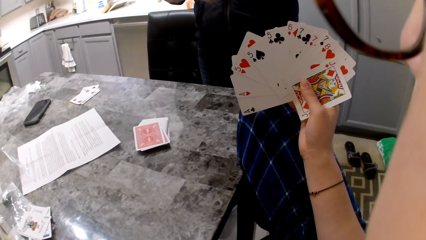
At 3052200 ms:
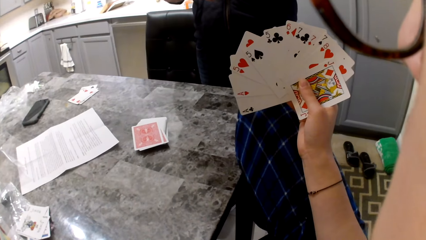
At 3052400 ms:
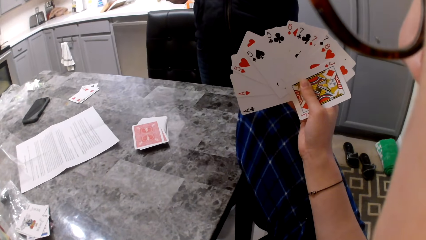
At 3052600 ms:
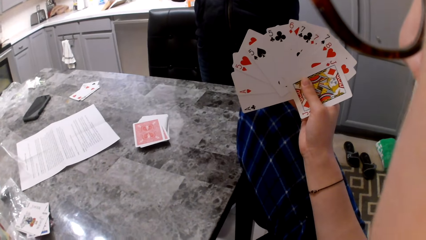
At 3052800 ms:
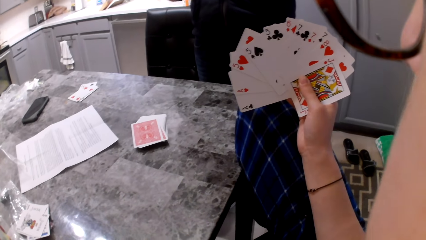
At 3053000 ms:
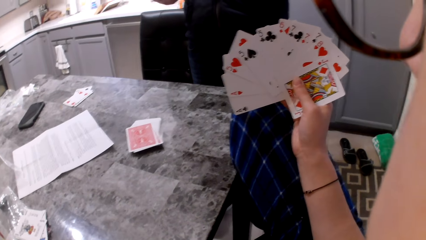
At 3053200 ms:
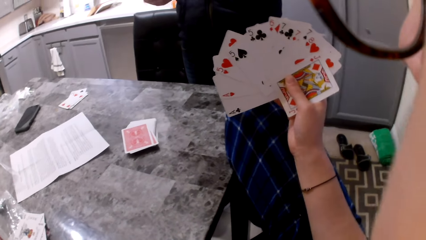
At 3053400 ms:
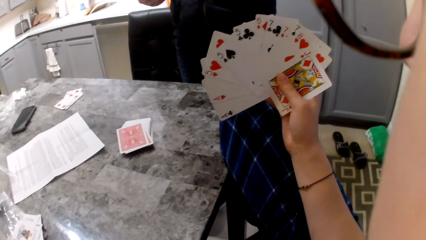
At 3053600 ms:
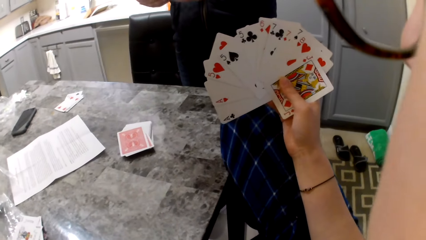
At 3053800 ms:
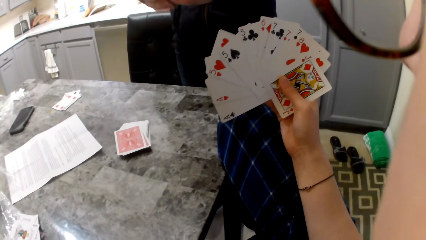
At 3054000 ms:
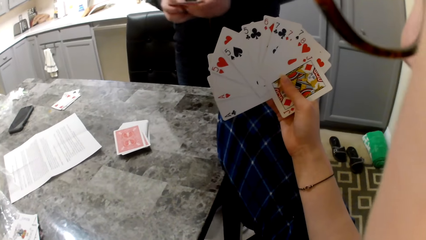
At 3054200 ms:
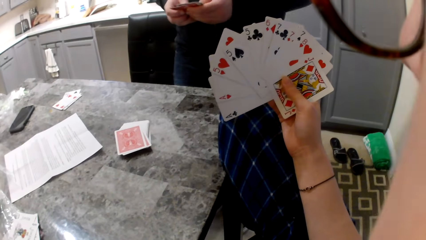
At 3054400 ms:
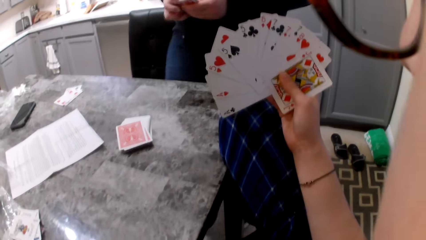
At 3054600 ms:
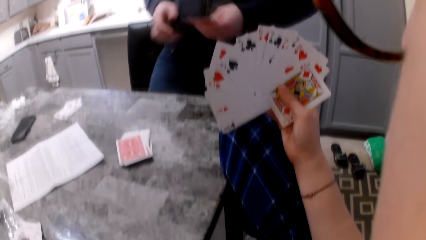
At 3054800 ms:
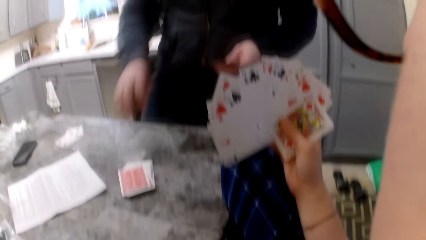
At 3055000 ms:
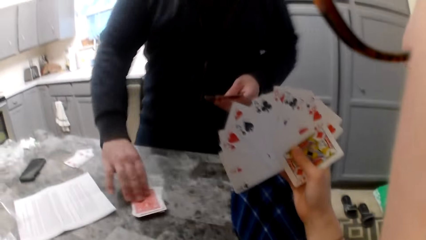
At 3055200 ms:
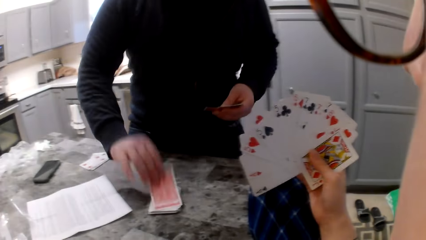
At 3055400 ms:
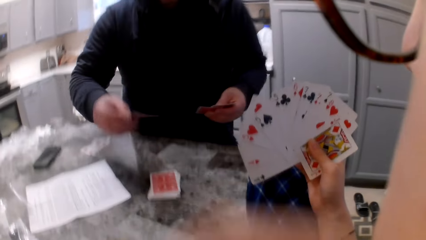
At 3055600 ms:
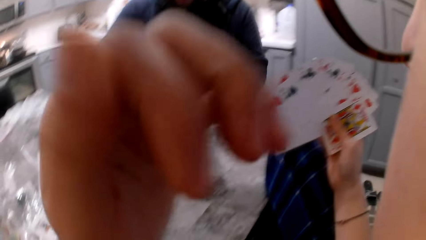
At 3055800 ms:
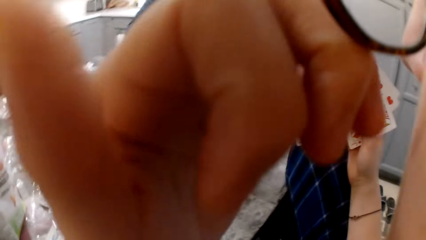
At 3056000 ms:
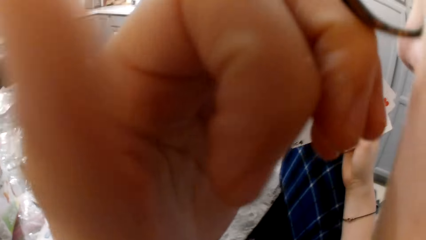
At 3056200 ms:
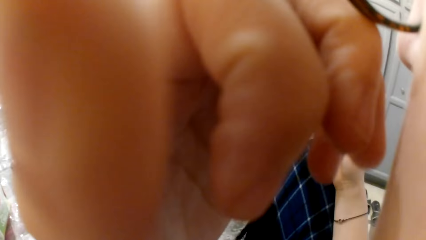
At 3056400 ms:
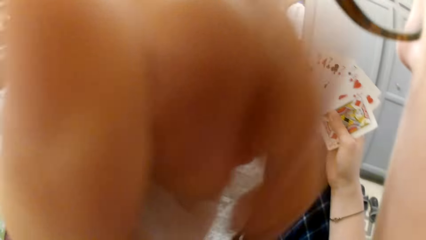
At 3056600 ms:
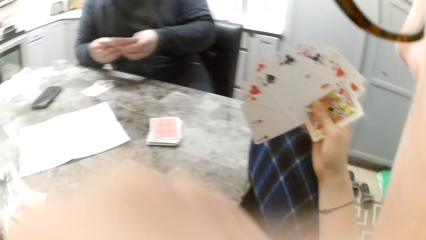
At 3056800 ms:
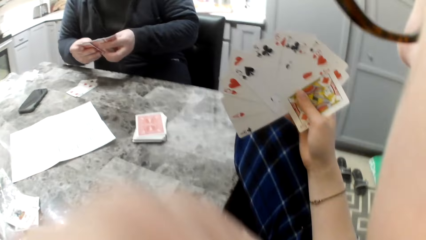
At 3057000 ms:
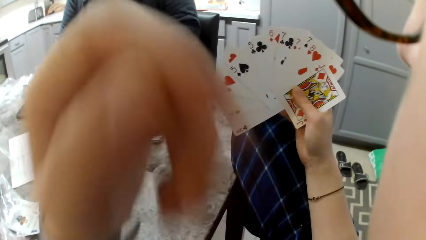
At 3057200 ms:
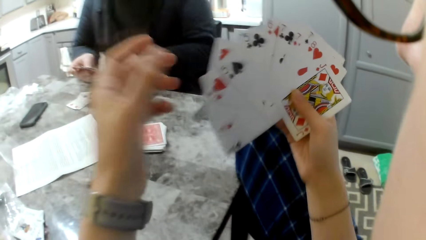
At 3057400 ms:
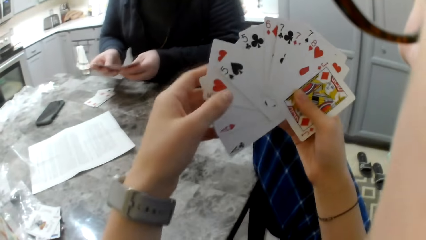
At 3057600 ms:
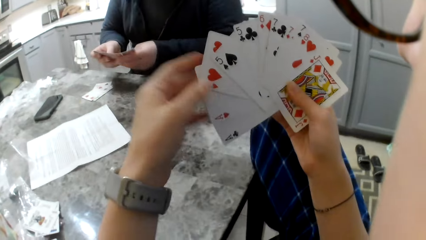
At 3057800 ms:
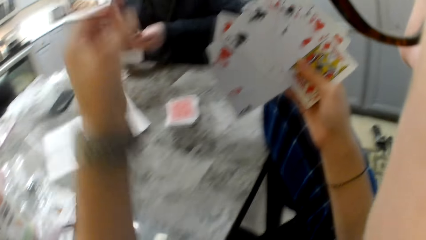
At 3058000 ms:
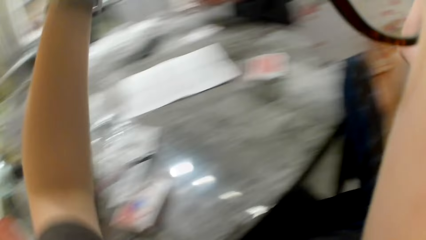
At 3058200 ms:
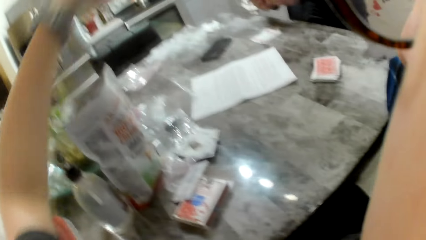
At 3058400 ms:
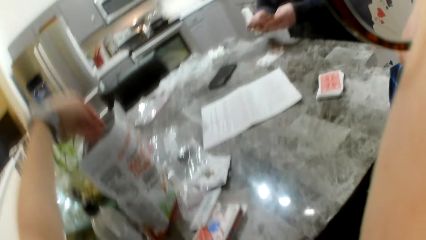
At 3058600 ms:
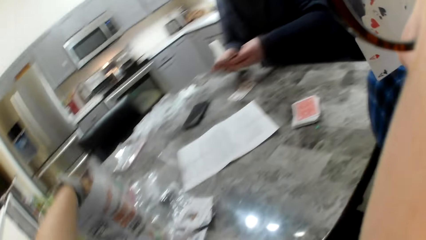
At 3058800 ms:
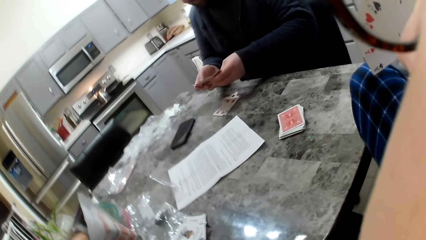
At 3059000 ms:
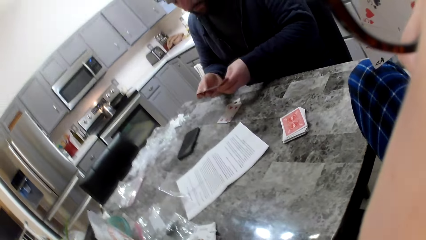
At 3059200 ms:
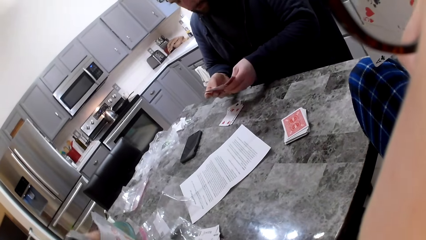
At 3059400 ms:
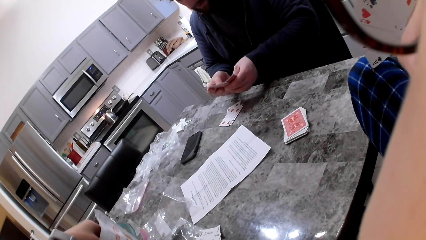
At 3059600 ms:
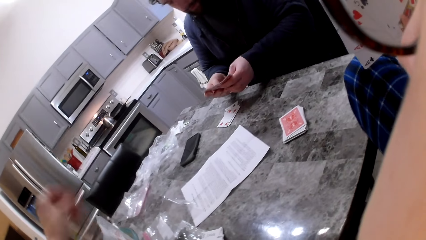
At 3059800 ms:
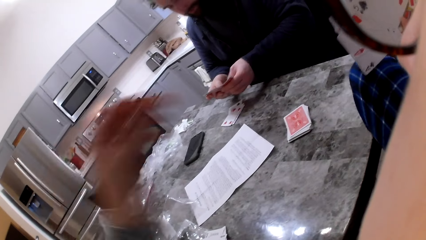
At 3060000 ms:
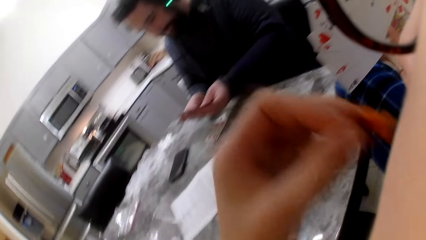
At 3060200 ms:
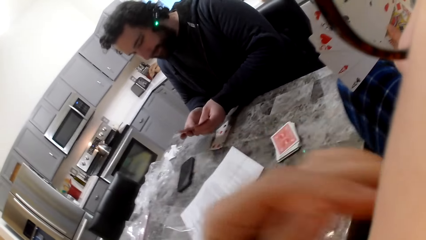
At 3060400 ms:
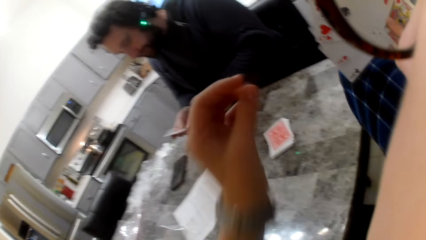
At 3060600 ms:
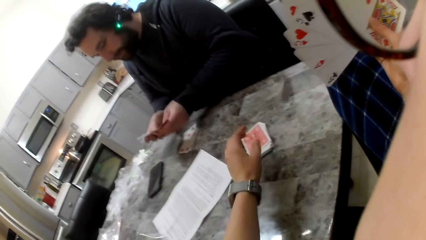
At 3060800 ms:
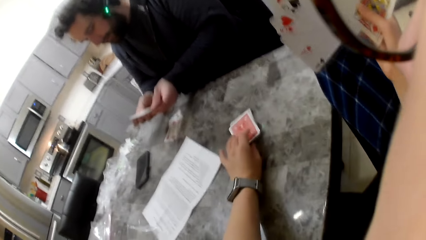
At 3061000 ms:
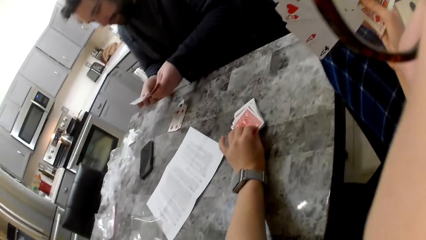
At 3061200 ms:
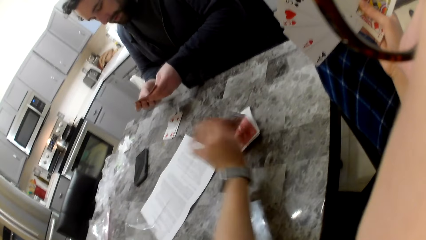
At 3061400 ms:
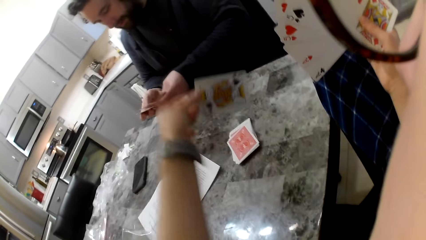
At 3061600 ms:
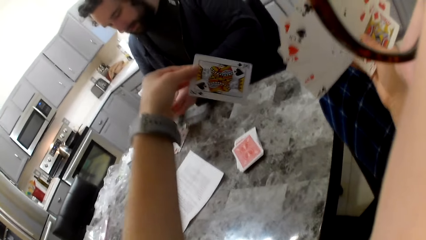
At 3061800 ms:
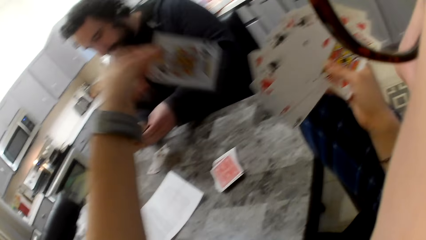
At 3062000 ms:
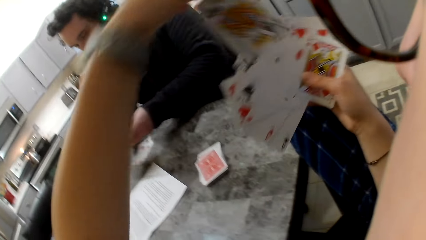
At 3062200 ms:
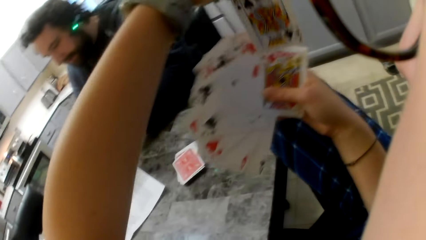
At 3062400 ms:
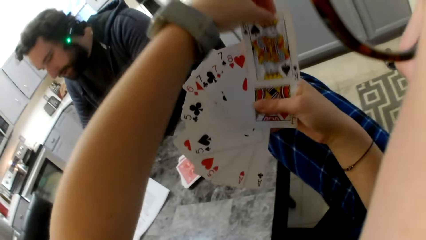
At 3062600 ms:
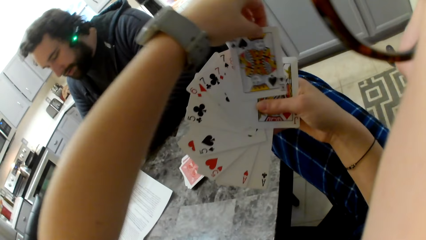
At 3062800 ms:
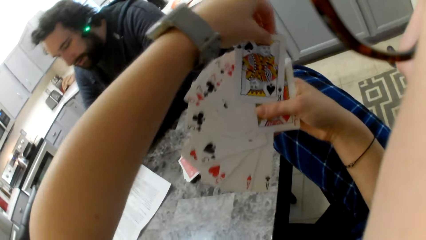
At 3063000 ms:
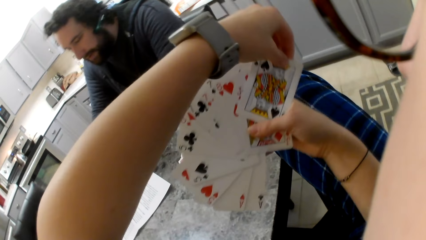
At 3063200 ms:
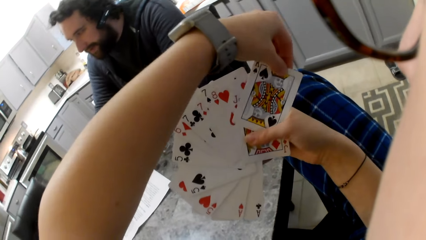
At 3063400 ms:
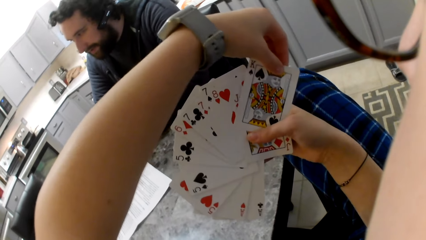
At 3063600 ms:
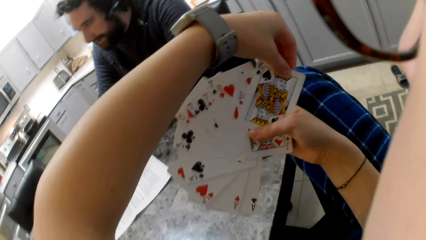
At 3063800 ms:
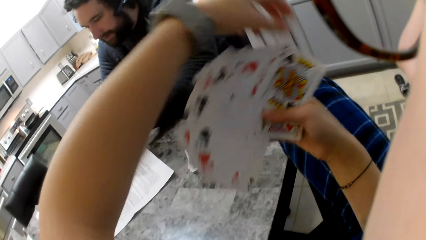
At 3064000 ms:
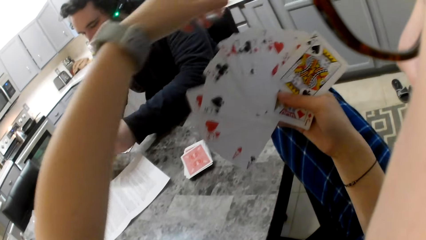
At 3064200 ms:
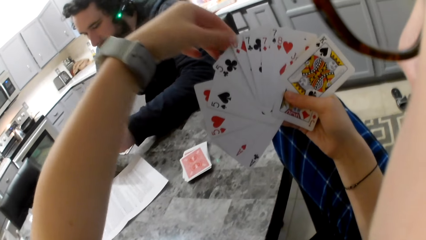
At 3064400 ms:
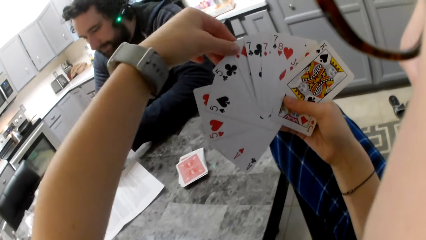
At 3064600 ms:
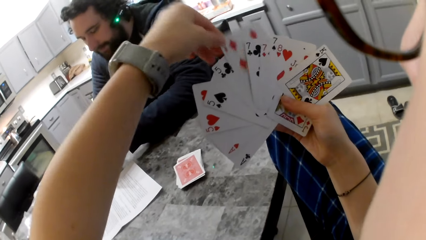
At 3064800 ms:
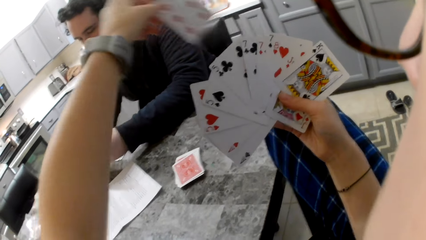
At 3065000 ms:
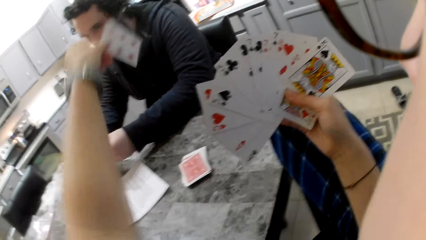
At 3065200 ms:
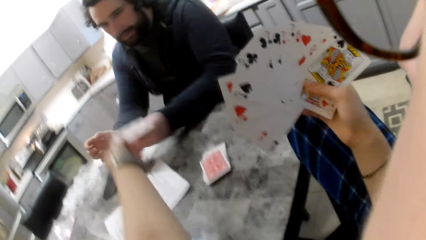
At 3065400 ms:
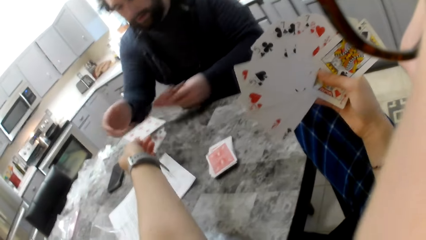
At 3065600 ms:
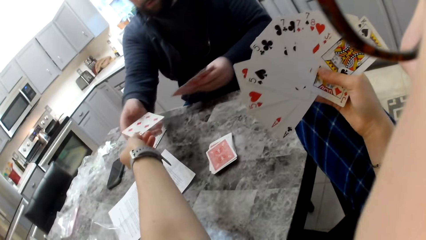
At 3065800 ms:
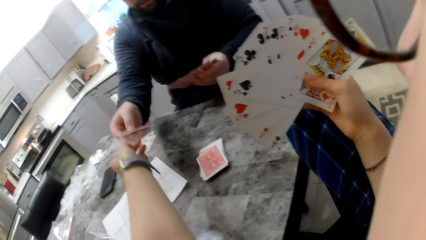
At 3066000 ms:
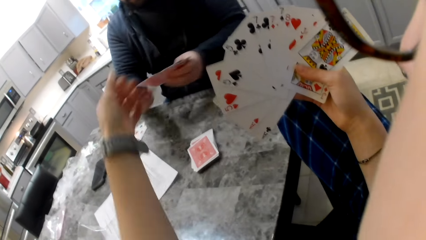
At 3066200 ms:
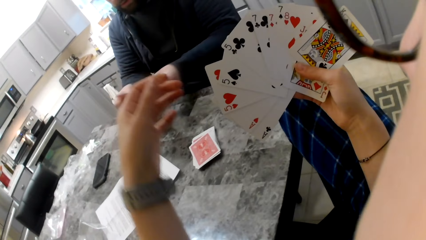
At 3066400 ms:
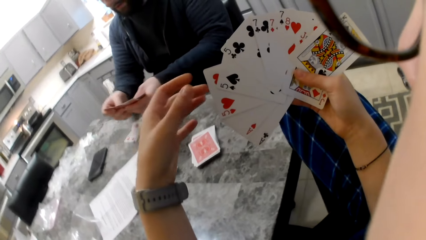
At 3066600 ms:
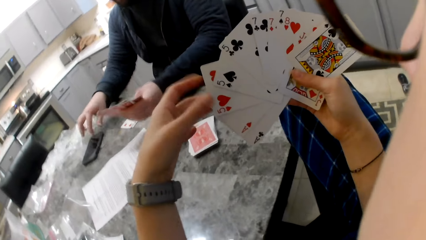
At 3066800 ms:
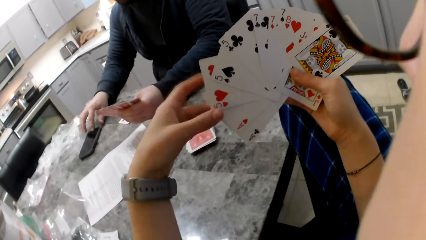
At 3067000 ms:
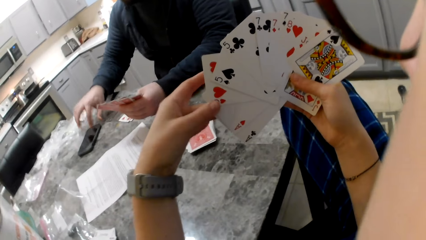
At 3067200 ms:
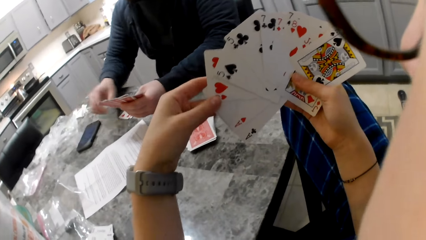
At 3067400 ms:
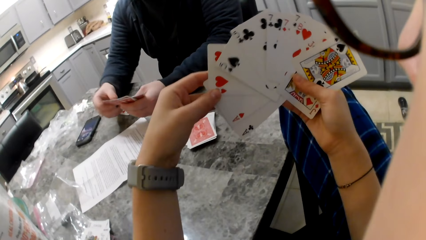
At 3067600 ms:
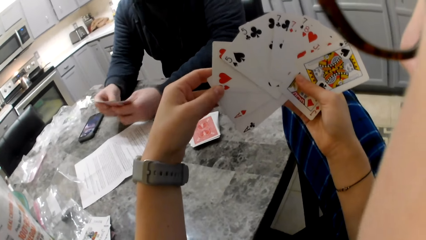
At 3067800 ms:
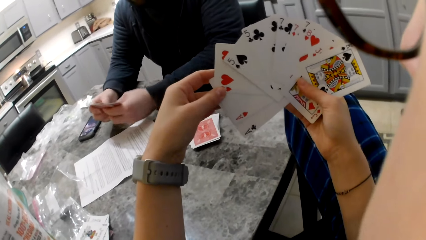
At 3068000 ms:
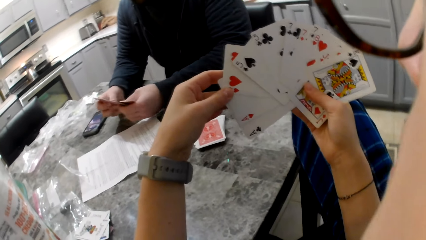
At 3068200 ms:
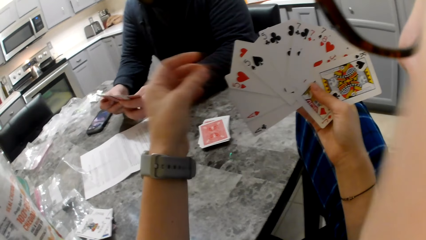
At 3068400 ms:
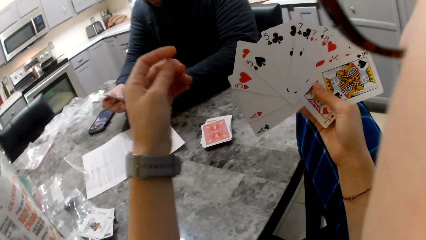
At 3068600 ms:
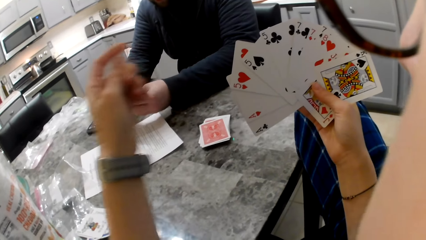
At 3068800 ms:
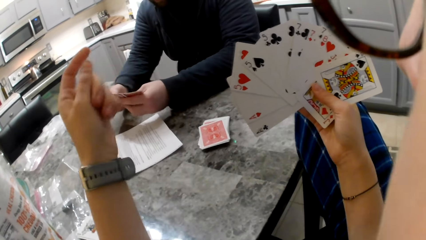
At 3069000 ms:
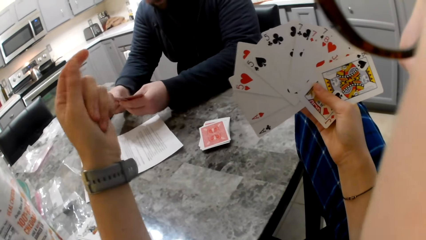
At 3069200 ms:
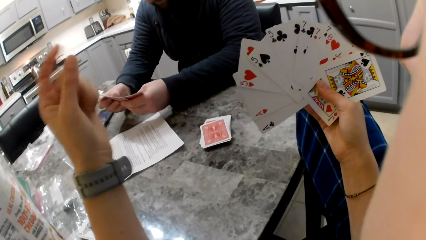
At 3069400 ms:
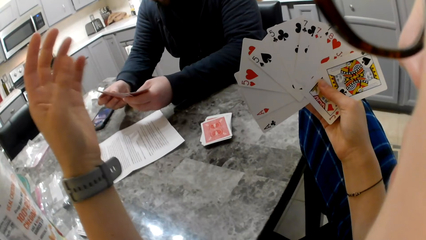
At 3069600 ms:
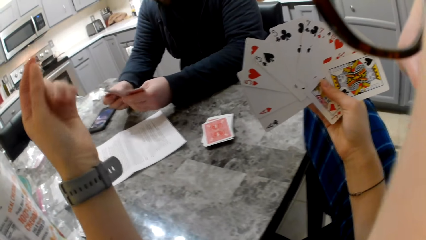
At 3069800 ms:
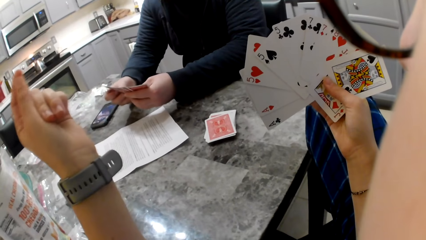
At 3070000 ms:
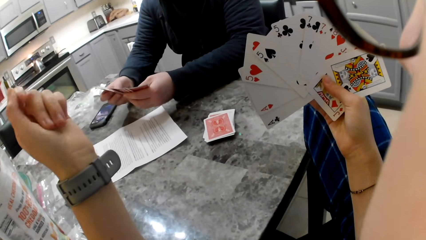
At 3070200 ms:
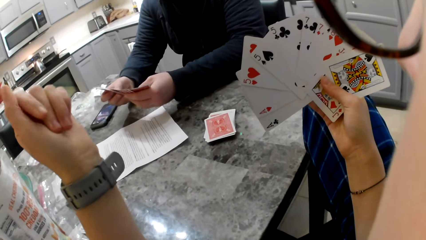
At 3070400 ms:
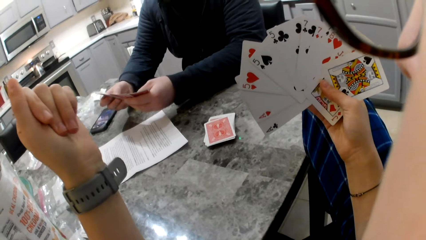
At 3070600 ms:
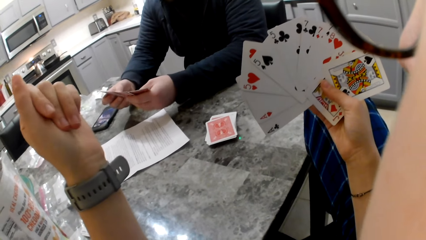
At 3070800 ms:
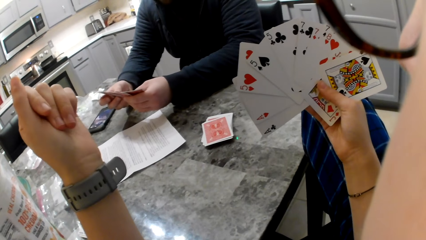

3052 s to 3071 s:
A man sits down and picks a card from the pile of cards on the table. The camera wearer touches her face. She adjusts her glasses with her left hand. She picks some cheddar chips from the paper on the table. She eats snacks from the snack pack on the table. She picks a card from the pile of cards on the table. She puts the card in her right hand. She gives the man a card. The man puts the card in his left hand and presses his phone.
